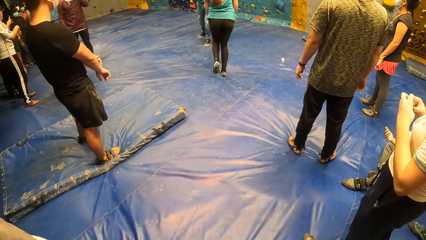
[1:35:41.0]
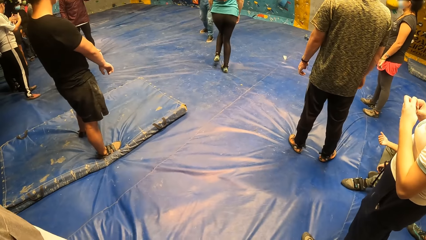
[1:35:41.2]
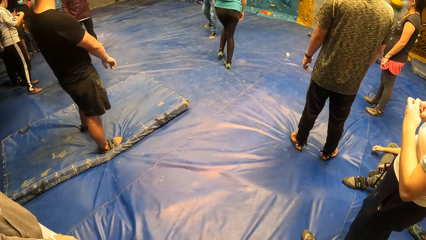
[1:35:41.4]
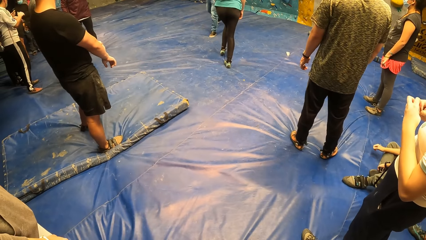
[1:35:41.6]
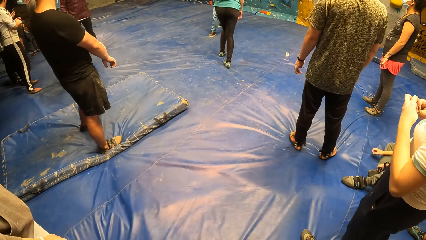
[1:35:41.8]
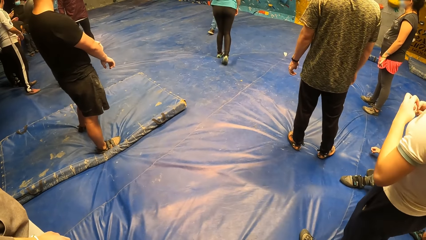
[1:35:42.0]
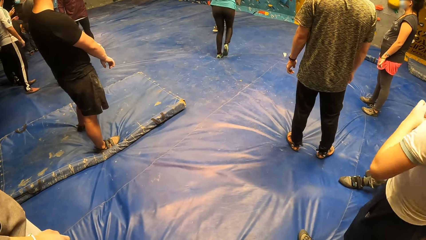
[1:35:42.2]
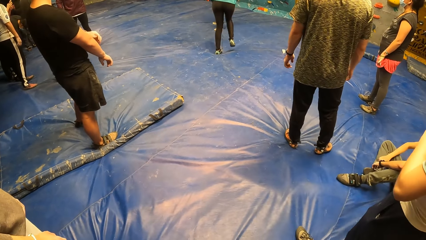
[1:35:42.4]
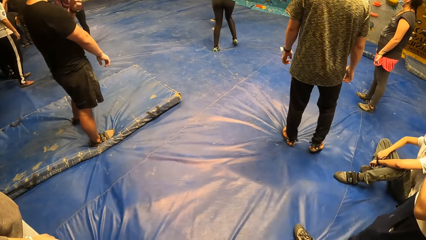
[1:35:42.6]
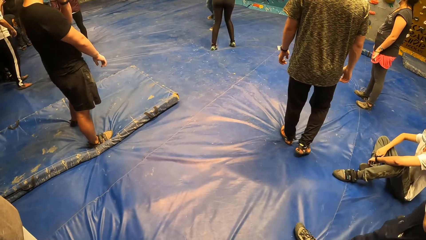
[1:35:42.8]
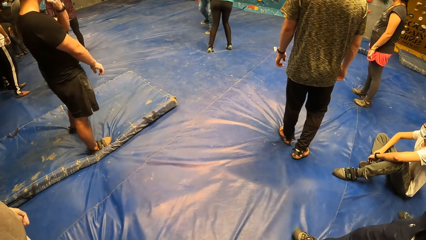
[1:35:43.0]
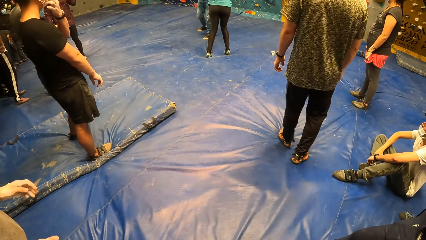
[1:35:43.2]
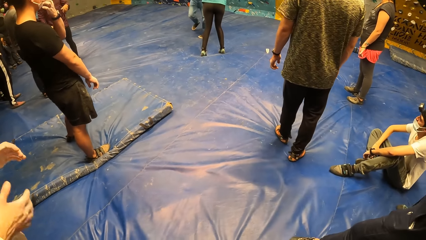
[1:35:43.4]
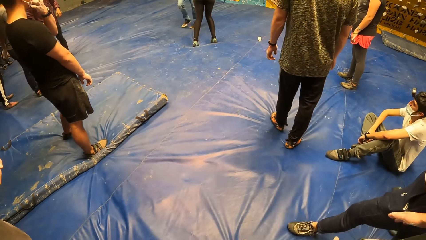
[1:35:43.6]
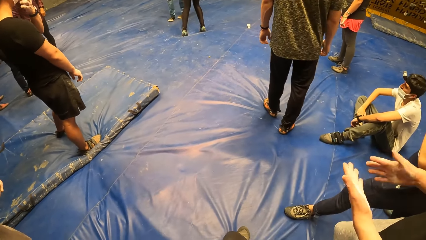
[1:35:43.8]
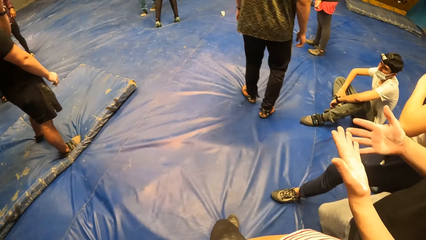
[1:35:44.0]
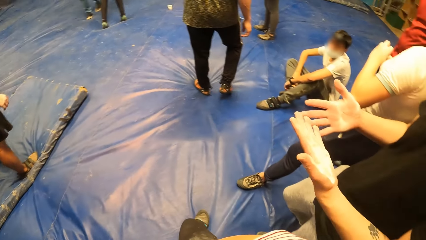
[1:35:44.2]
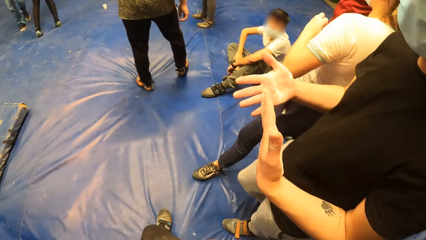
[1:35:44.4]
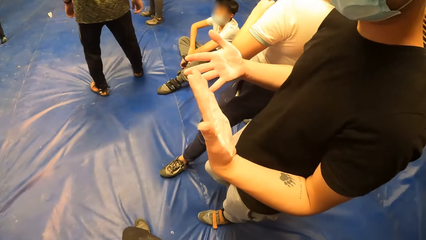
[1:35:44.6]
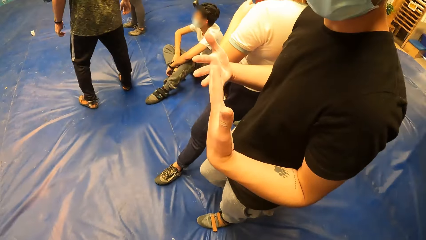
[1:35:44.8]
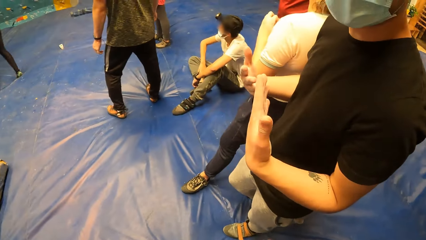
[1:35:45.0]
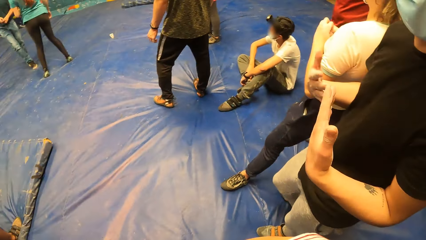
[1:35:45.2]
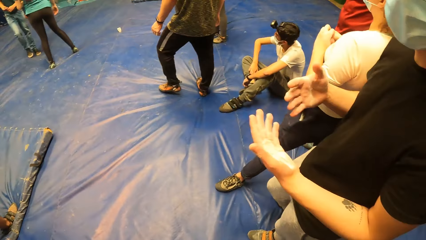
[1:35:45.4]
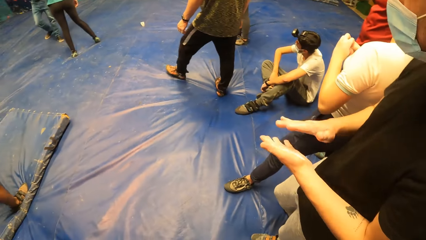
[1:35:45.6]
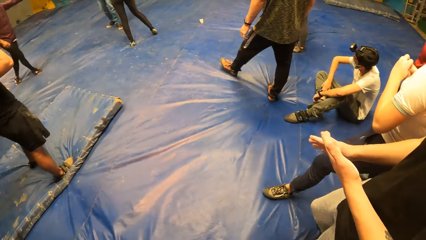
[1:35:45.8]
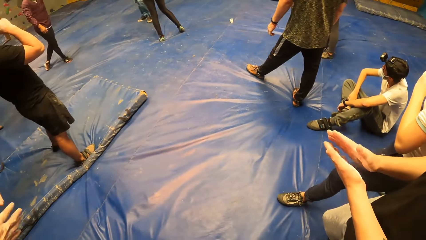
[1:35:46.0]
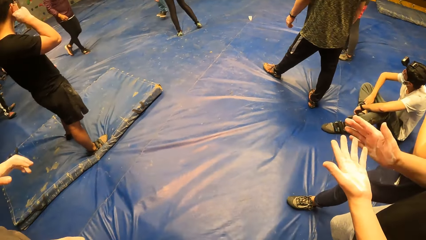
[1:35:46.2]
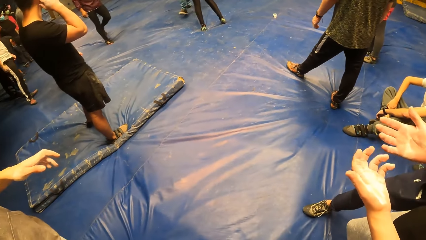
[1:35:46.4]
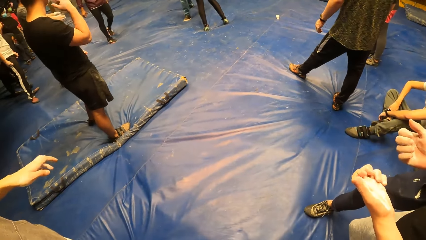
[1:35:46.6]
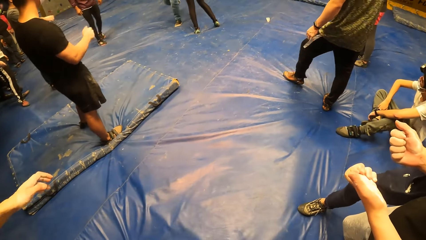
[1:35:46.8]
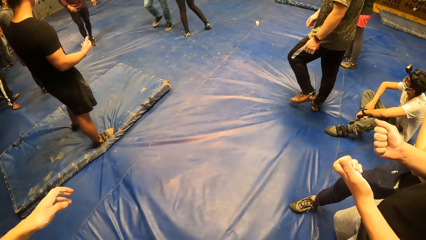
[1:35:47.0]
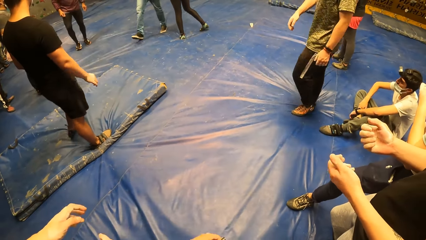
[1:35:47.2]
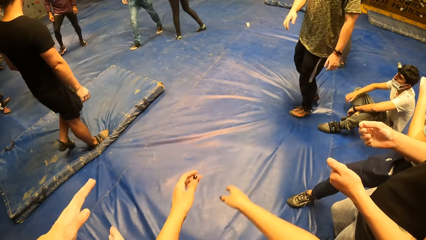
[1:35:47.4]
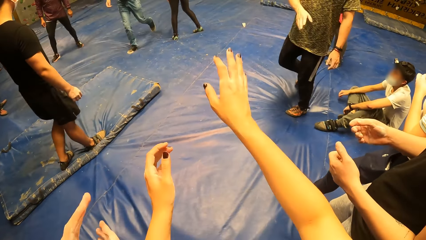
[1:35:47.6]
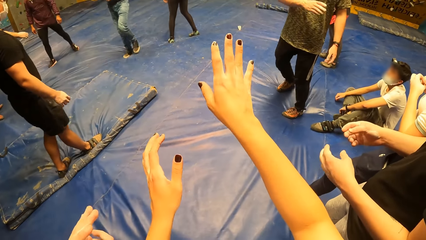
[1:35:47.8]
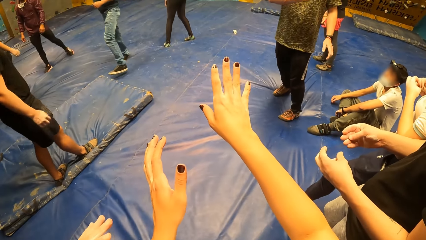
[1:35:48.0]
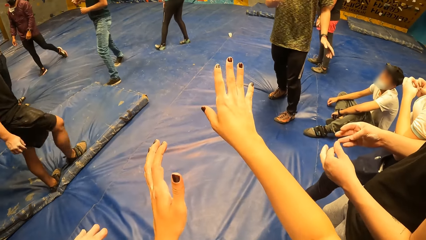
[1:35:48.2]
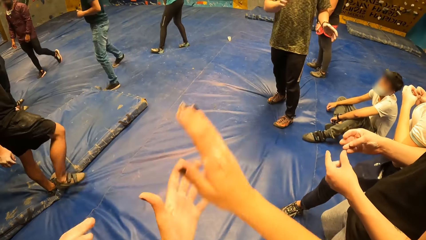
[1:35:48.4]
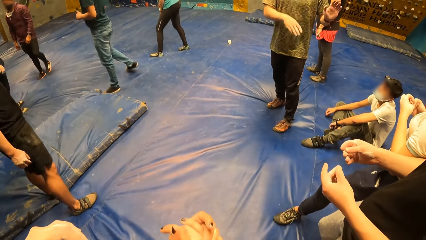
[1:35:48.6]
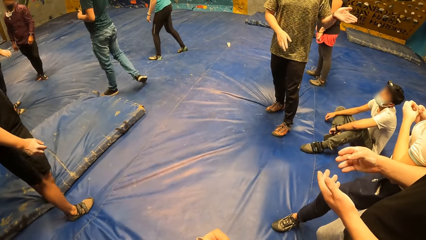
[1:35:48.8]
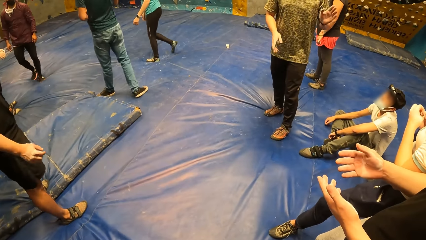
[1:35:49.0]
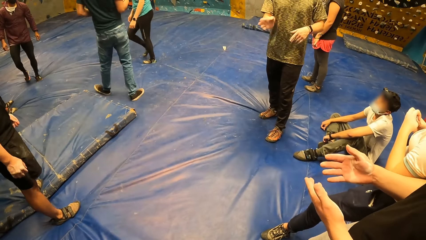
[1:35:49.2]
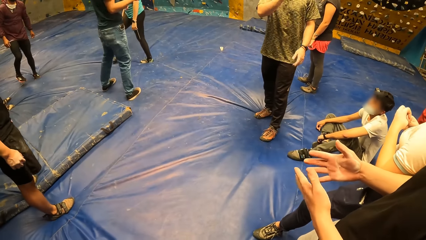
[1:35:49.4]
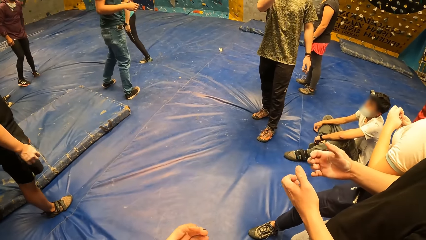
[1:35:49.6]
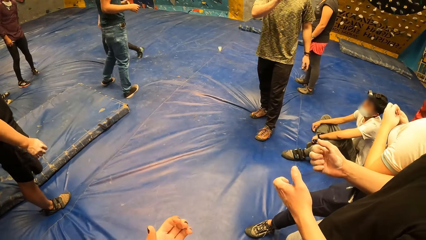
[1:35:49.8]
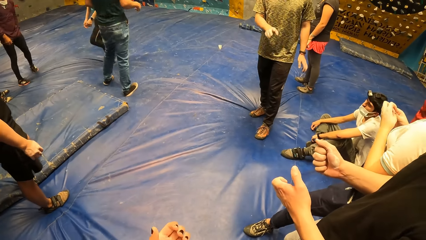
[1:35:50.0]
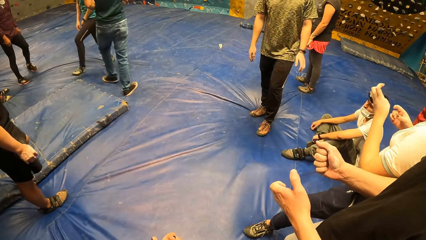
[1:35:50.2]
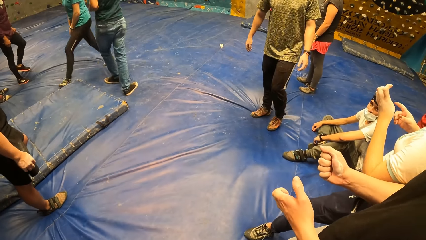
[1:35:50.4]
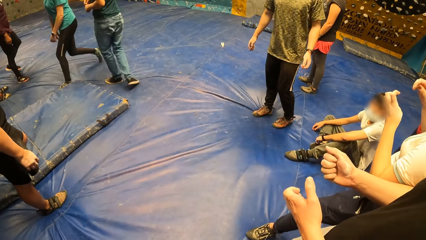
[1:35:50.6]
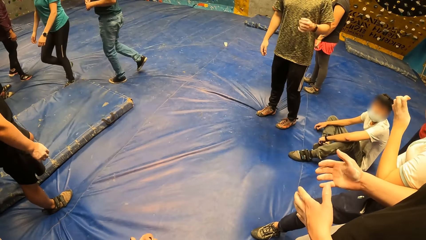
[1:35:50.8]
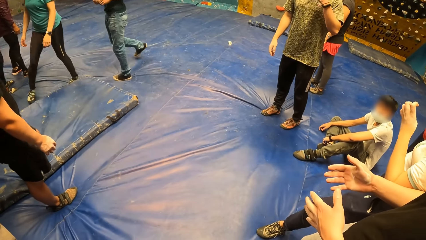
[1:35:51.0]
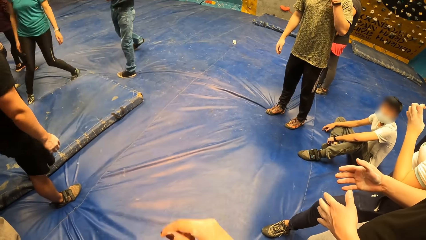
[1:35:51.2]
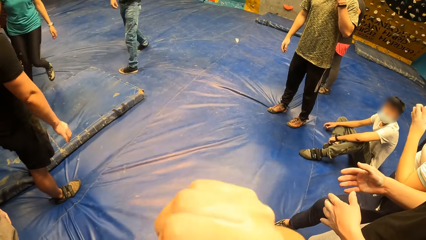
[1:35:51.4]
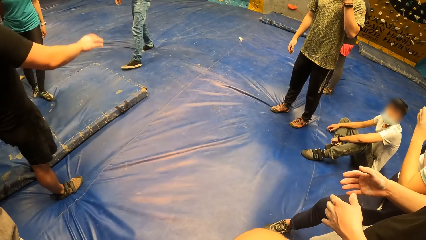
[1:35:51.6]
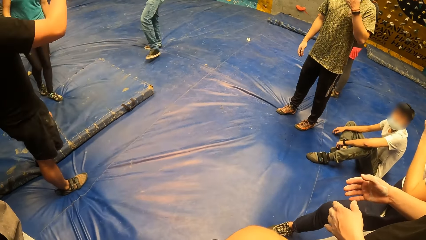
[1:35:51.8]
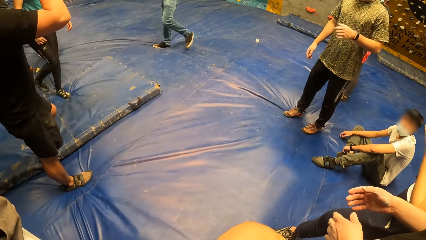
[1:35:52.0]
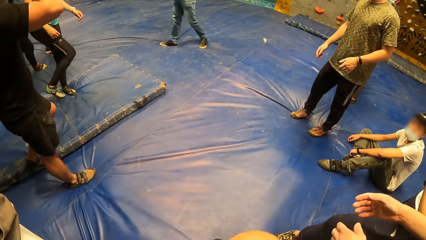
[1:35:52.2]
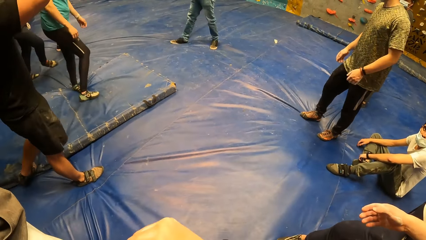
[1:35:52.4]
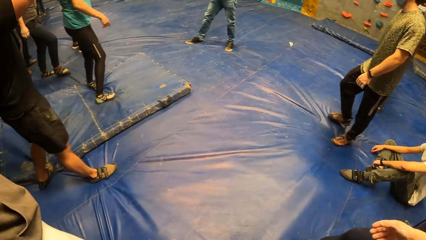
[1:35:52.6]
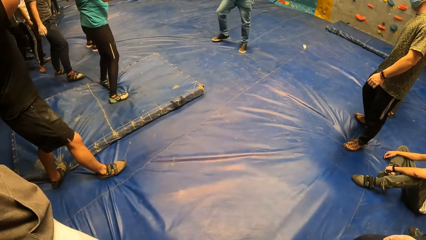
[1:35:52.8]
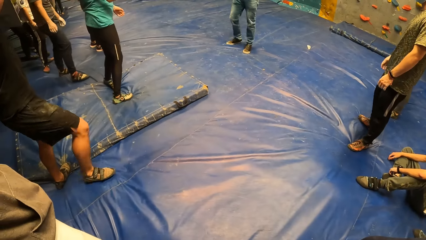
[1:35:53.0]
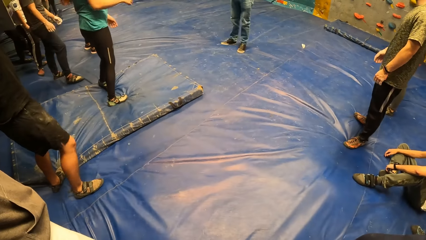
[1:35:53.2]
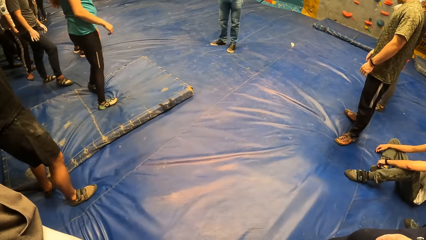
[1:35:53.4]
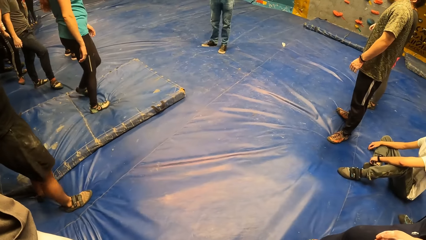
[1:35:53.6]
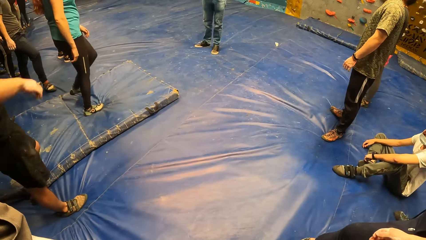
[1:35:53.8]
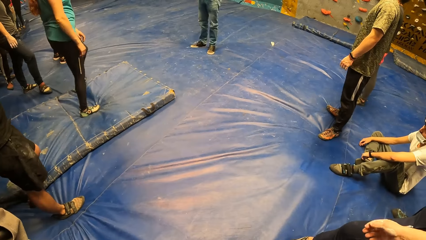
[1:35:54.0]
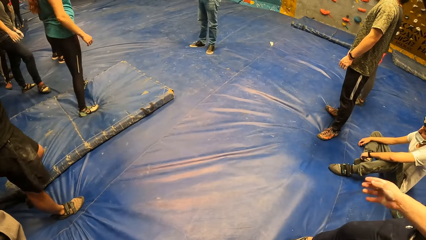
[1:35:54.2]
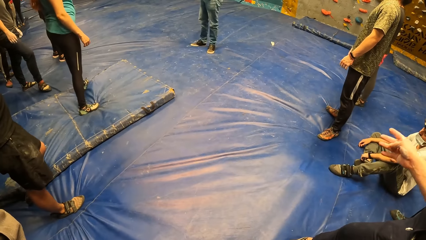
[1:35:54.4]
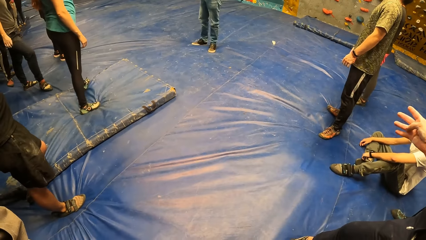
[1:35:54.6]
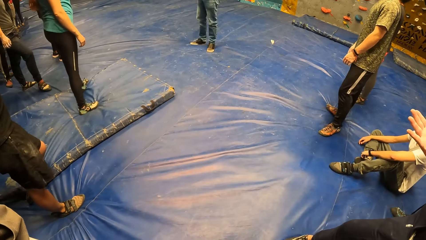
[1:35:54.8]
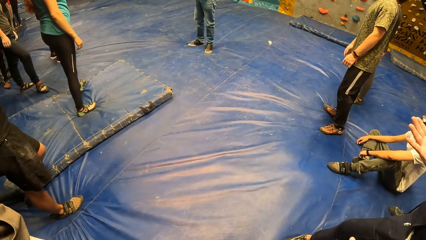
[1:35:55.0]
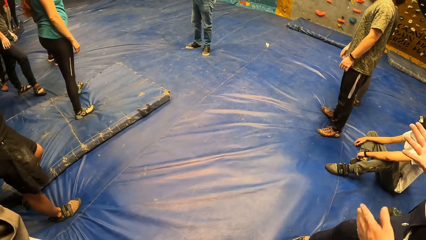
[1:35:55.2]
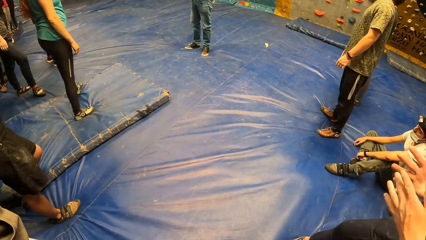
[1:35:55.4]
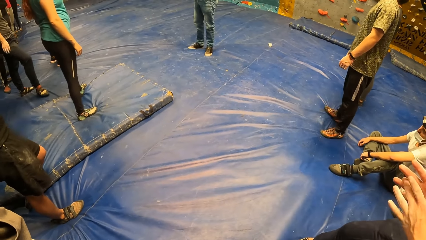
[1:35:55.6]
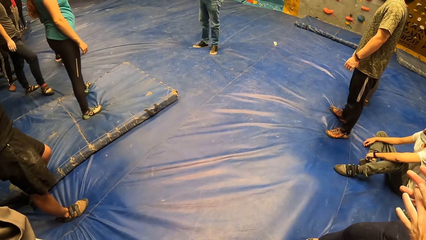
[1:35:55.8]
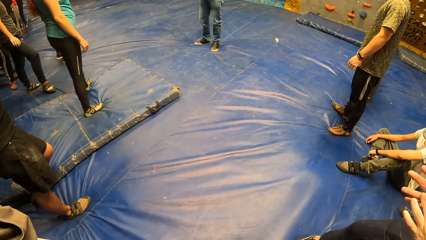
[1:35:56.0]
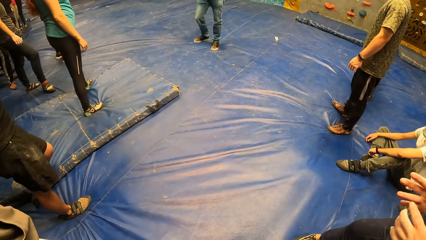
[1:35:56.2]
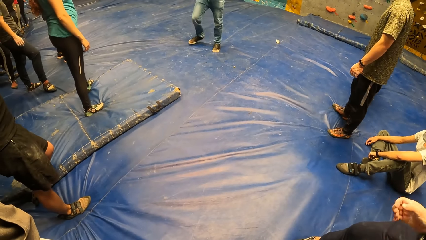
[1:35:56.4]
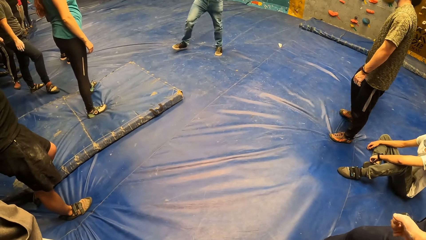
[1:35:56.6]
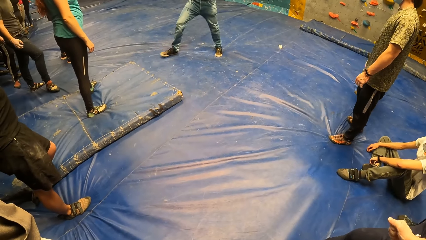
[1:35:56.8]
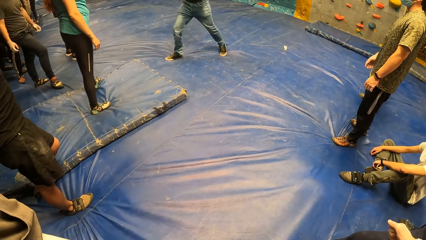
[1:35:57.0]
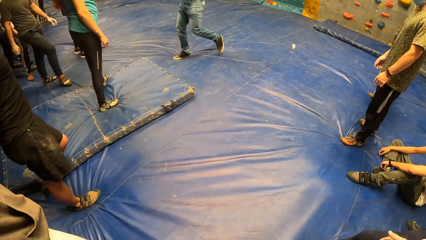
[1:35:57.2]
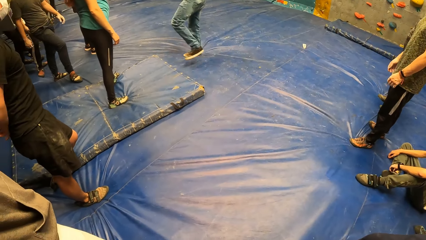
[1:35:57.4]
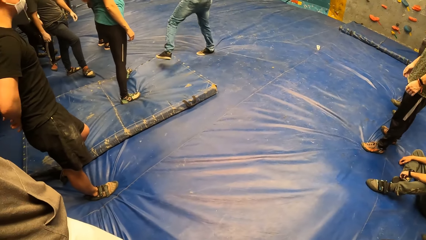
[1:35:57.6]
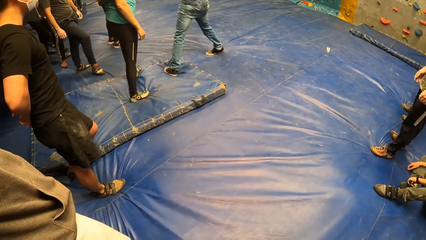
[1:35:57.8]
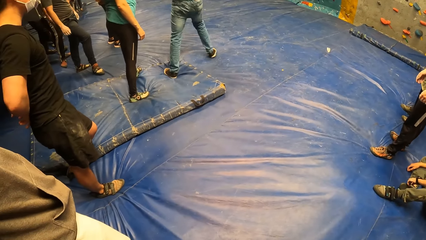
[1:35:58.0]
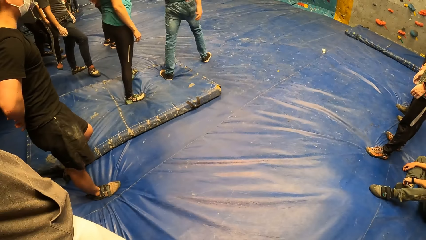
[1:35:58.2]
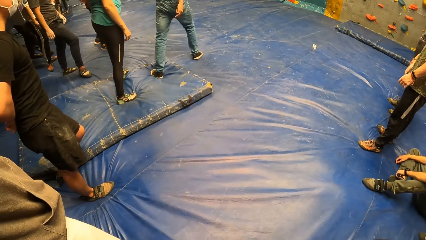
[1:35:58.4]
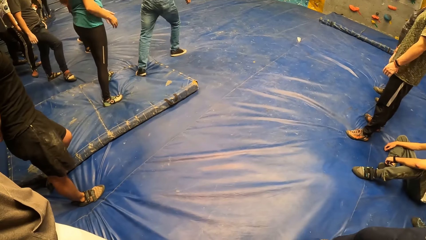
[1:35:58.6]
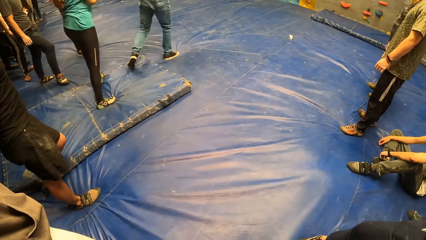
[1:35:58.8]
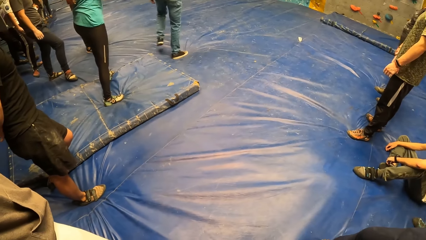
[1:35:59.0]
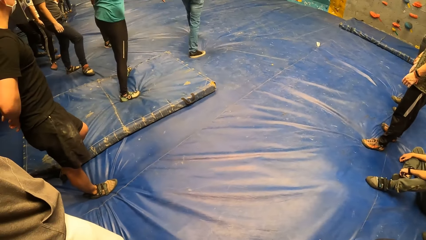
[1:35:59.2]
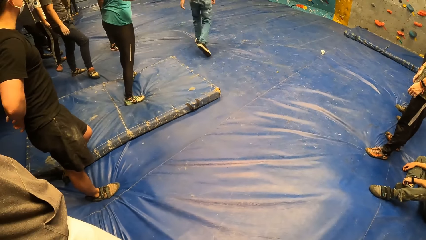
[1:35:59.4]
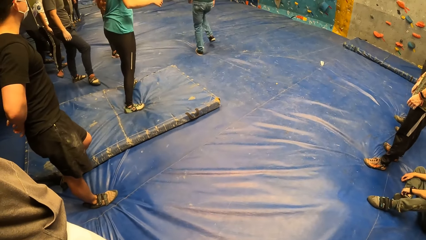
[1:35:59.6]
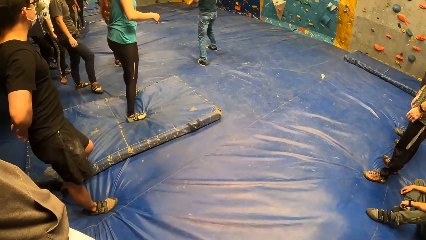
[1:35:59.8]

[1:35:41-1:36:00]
The camera wearer converses with a man. They look around the indoor playground. They move their hand. They look around the indoor playground. The man checks his hands. The camera wearer looks around the indoor playground.
